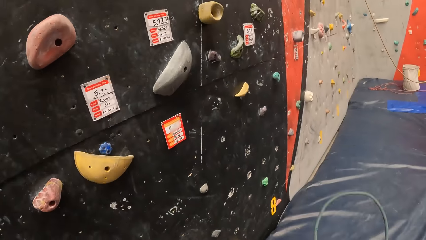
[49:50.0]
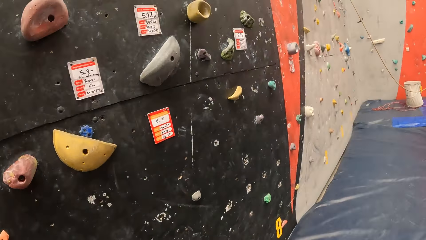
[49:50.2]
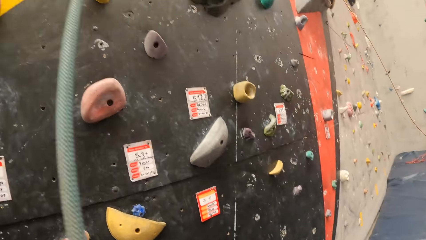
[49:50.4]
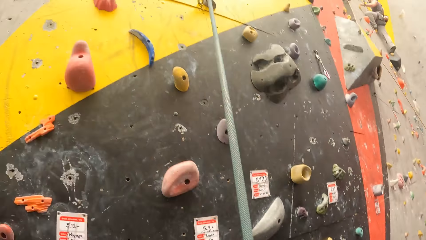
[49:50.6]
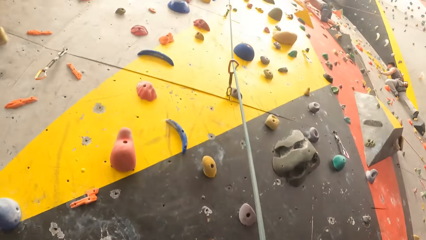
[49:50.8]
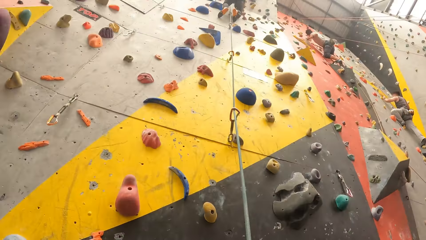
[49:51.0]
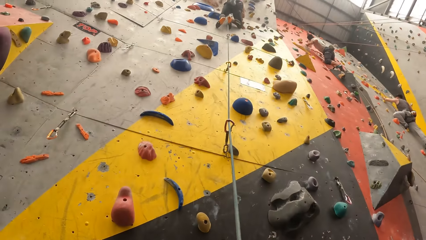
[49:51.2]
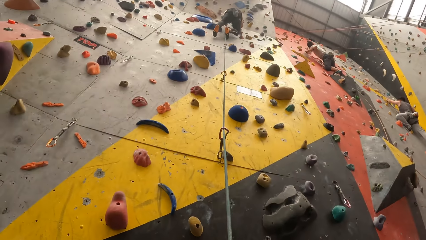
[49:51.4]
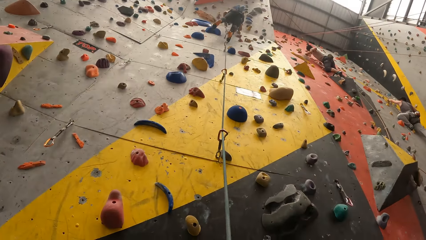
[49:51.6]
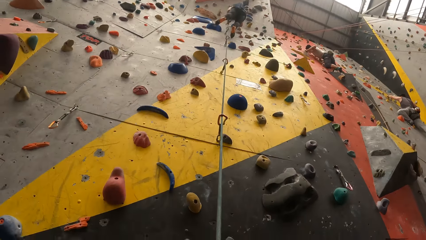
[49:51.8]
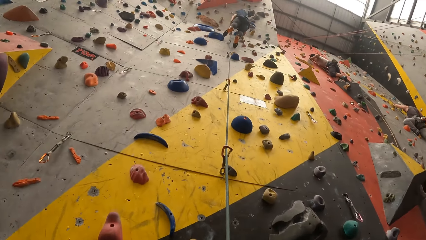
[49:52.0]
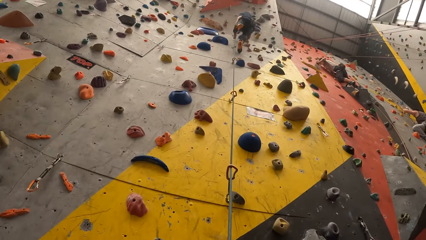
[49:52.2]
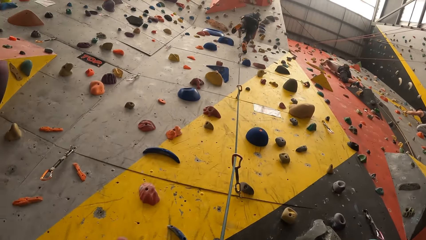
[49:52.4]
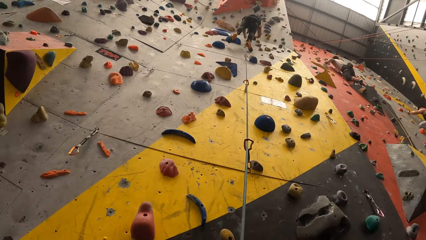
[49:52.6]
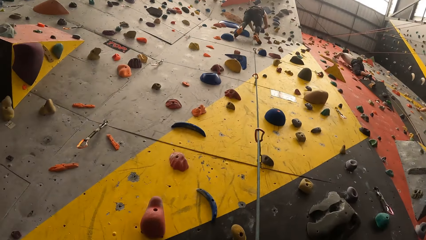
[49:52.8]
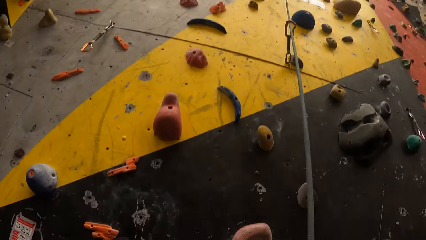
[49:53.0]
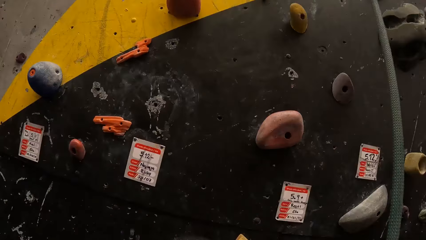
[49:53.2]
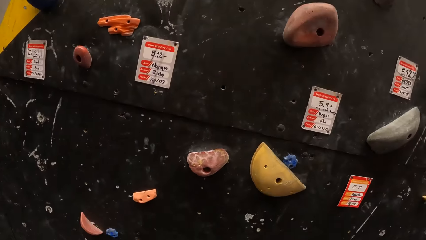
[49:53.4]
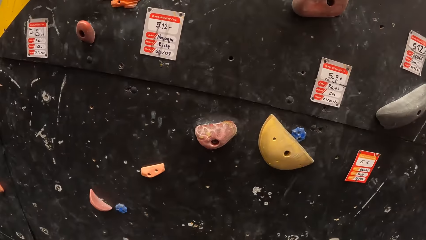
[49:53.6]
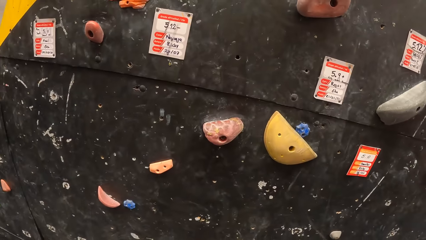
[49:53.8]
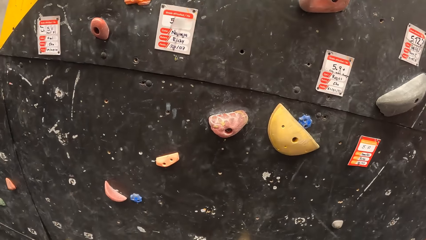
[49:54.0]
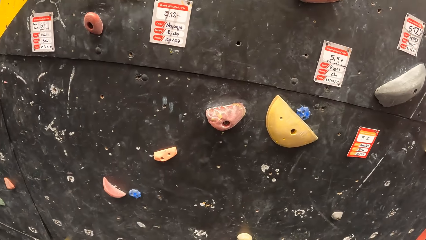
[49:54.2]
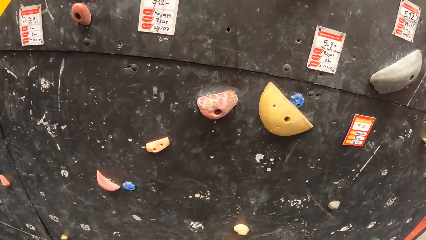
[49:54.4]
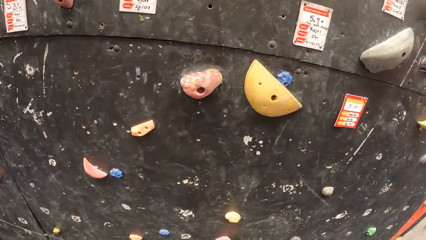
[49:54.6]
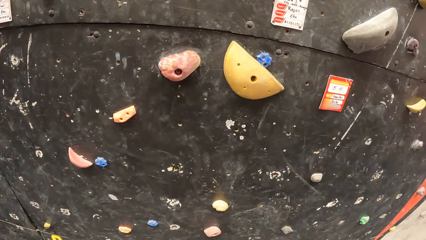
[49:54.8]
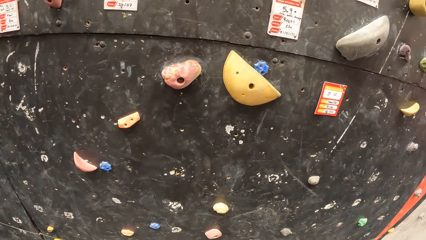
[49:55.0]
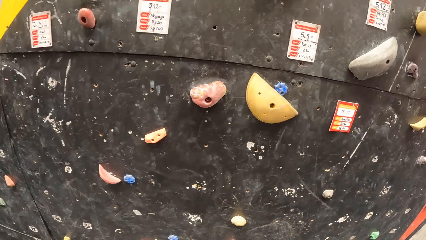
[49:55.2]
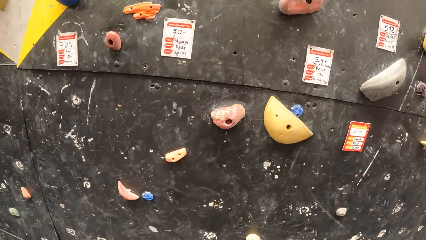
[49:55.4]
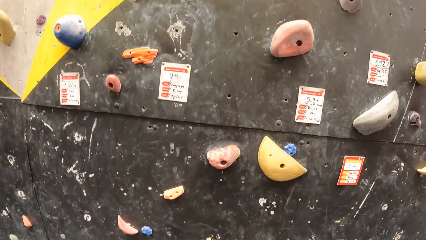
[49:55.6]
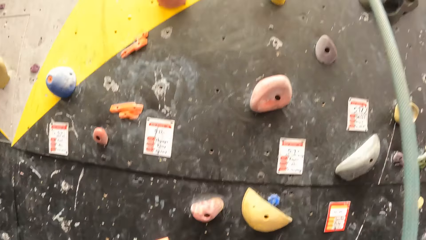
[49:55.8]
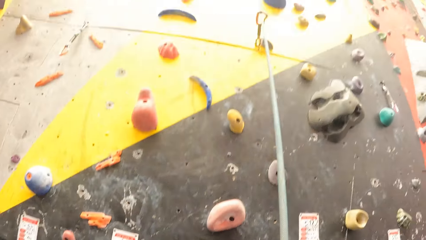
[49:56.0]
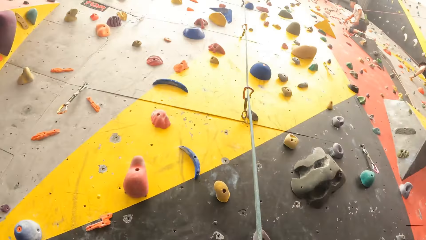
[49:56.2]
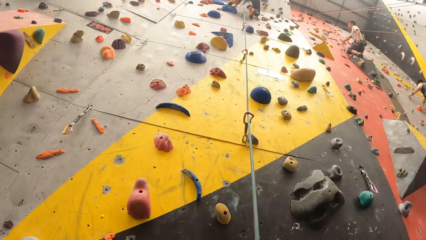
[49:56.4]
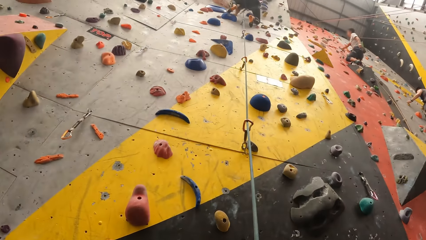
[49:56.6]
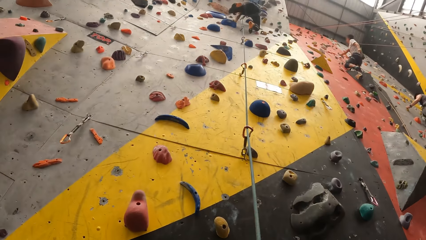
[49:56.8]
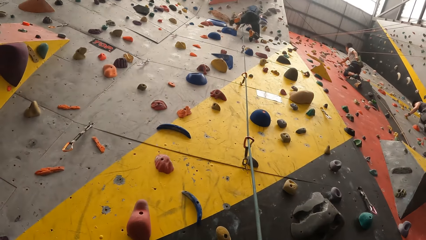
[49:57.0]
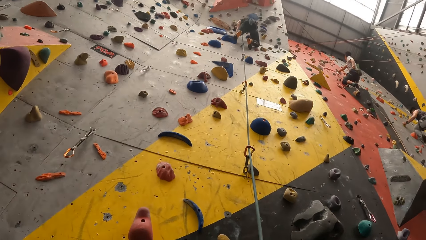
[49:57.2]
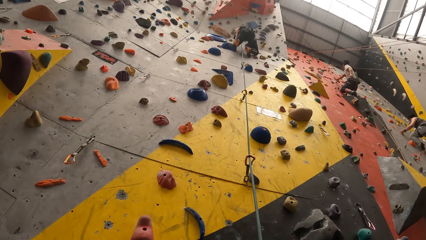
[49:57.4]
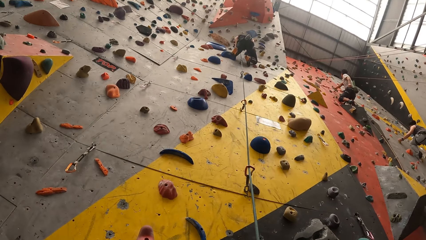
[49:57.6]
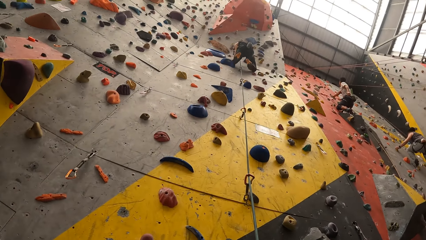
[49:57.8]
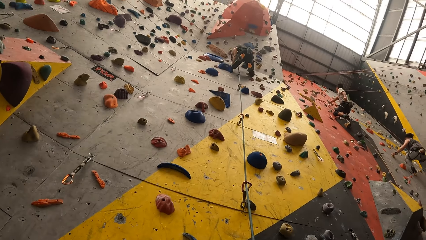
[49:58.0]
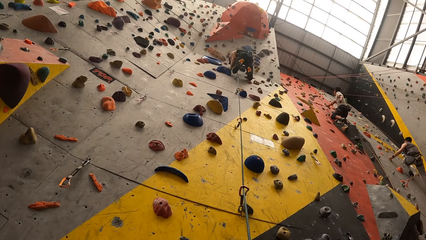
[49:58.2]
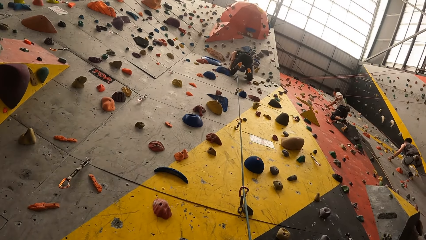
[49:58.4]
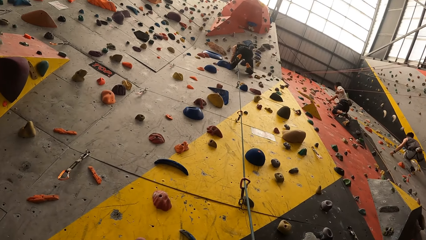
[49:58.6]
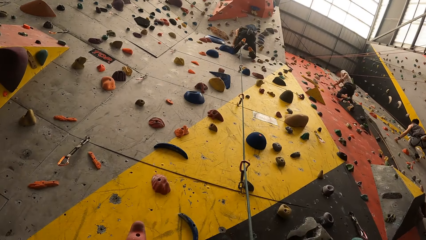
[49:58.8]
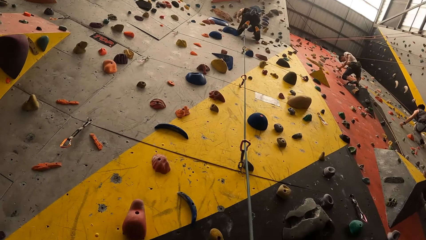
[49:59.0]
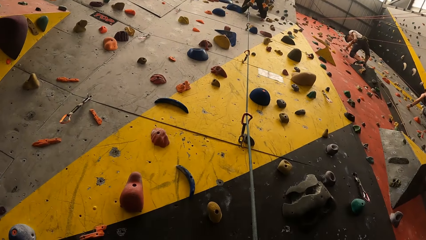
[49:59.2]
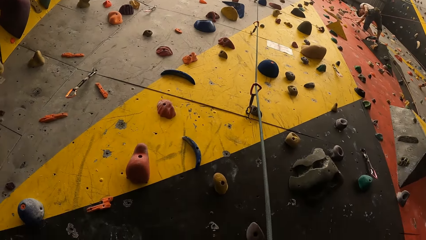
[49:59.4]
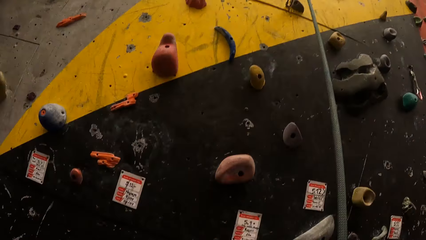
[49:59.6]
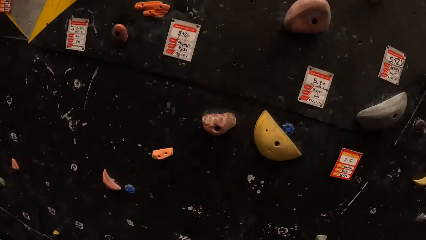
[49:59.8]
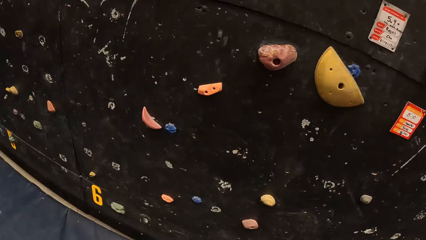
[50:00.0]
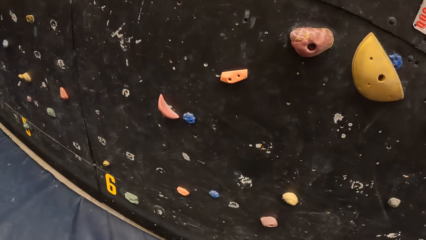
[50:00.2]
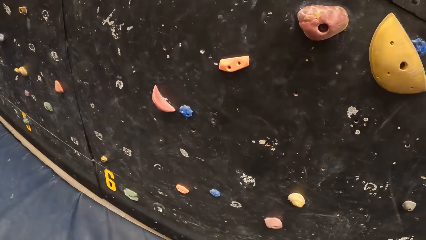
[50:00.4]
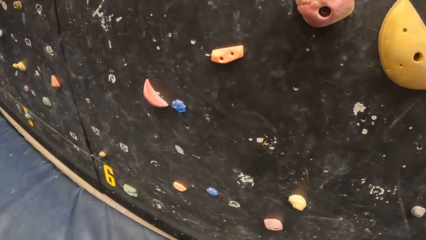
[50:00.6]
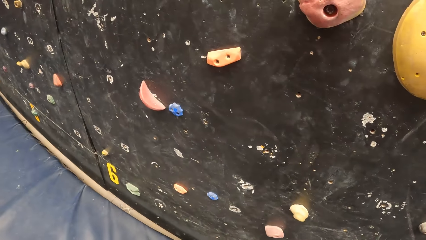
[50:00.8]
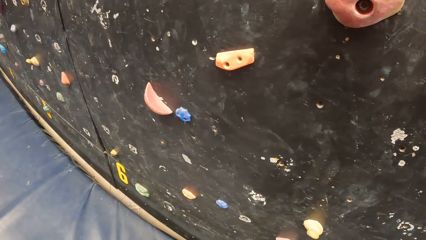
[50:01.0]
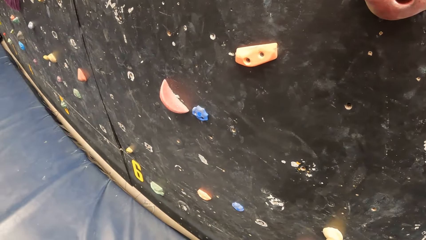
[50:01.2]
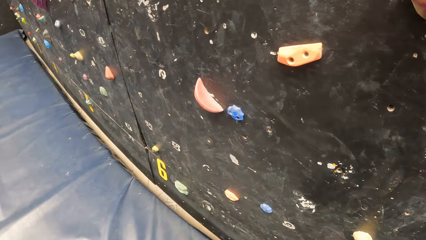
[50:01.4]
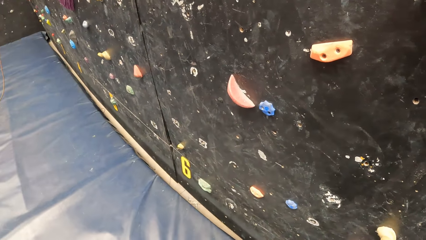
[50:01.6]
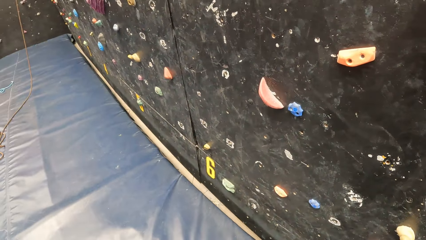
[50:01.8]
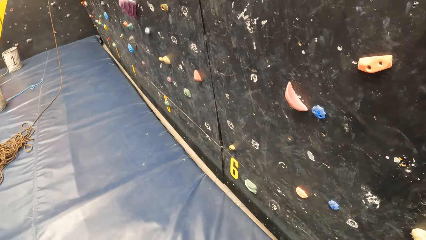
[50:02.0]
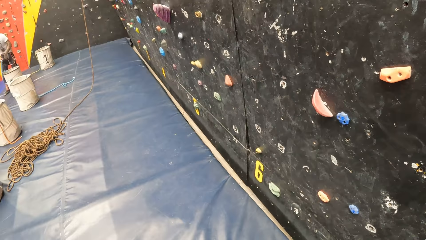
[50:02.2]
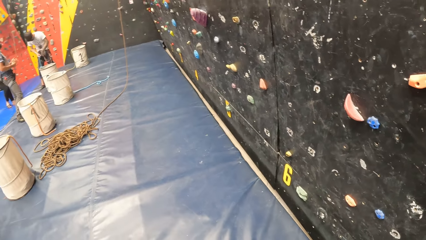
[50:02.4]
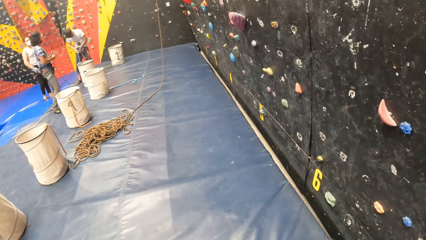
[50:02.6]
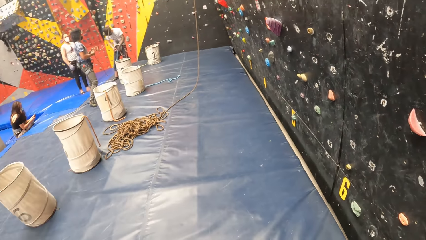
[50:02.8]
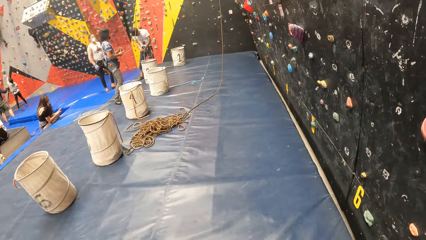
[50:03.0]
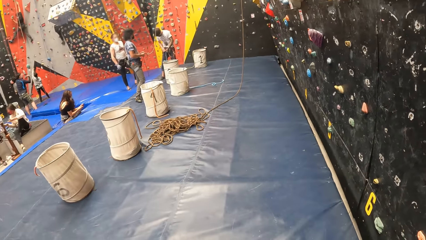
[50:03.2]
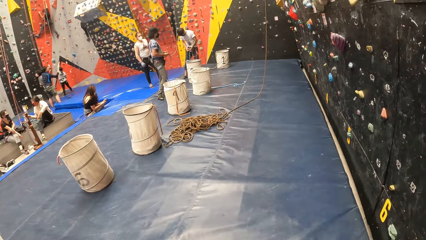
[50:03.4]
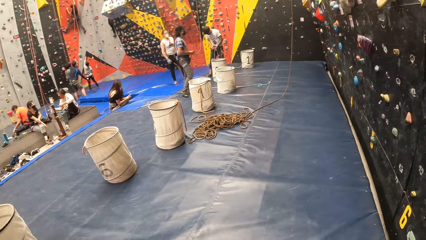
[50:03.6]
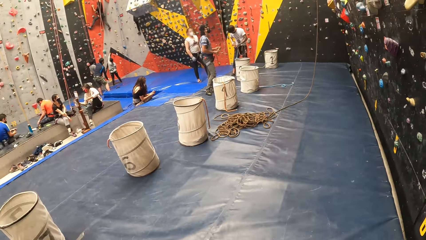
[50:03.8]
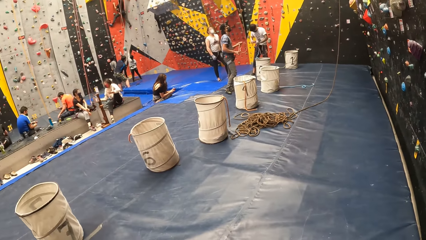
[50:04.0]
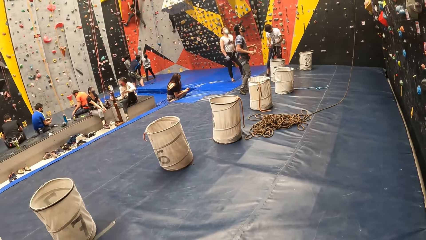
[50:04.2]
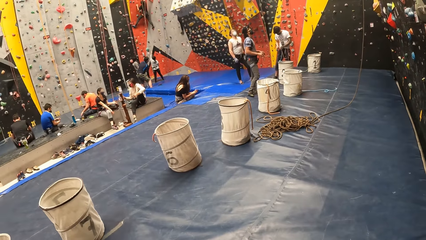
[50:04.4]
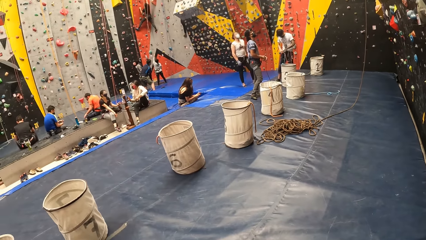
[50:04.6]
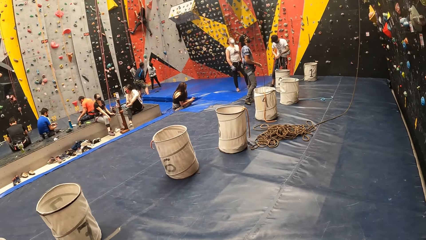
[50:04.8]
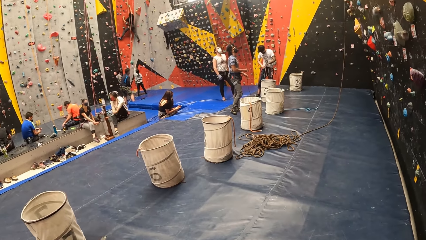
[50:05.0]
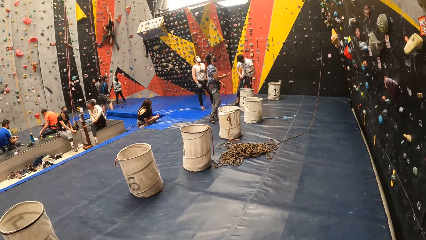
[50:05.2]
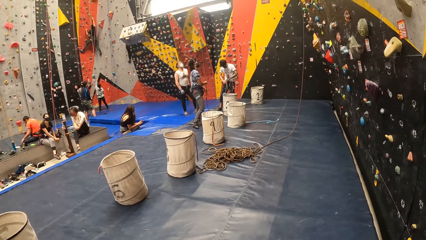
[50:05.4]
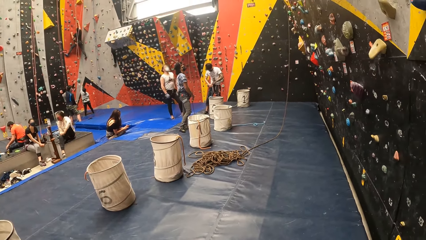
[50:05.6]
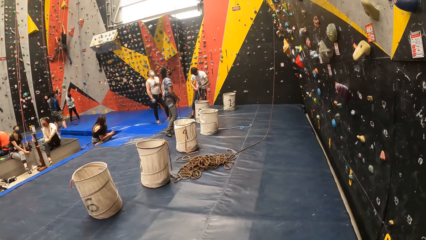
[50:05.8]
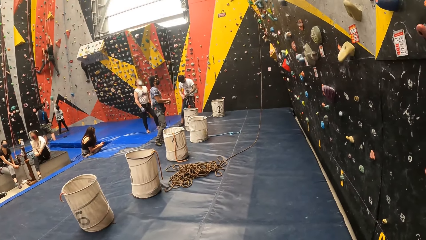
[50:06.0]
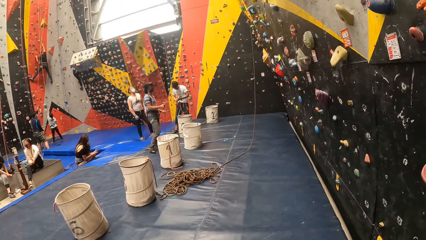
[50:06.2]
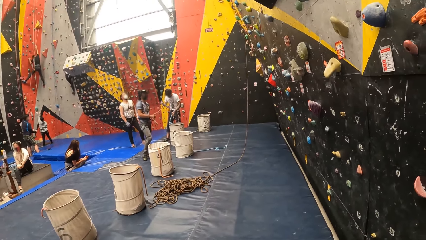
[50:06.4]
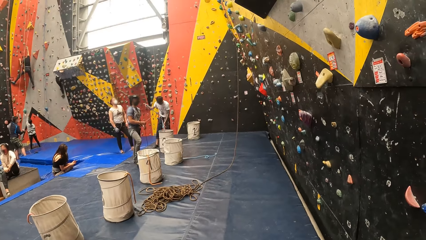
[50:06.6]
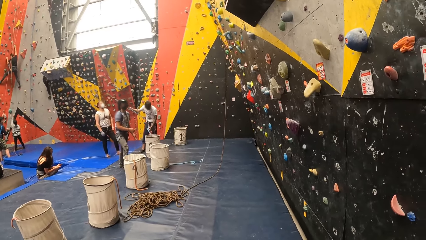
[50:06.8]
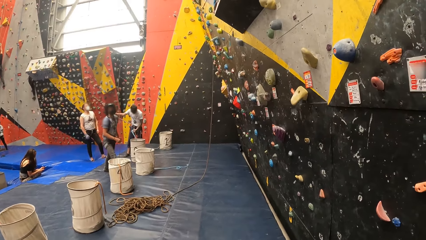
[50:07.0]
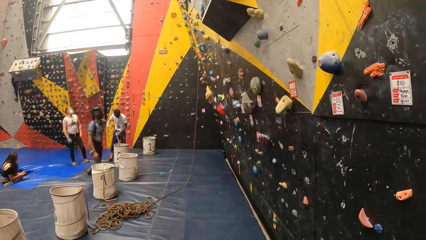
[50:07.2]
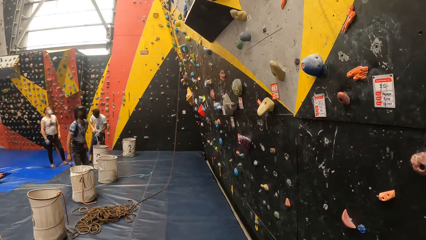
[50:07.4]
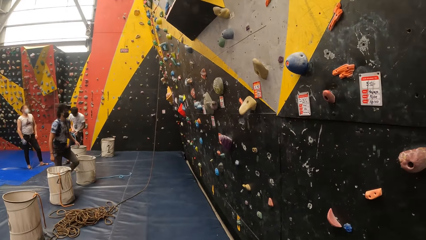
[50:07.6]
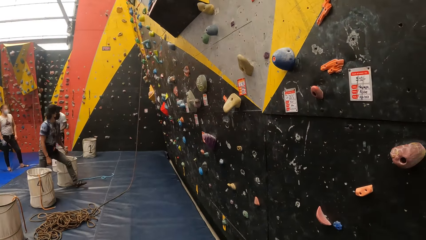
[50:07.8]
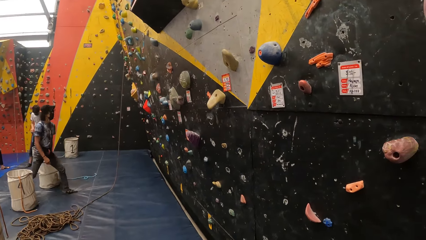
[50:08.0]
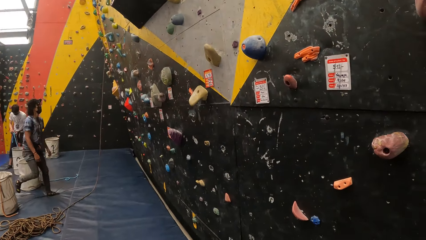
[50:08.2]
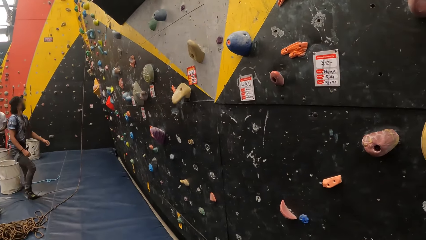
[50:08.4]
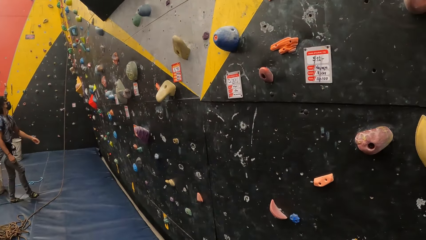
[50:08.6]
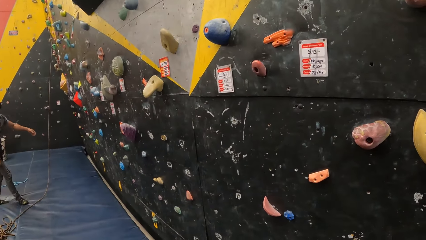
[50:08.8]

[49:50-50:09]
The camera wearer looks up. A man climbs the mountain climber. The camera wearer looks down. They look around the climbing wall. They look up. The man climbs the mountain climber. The camera wearer climbs the climbing wall. They look around the room.
